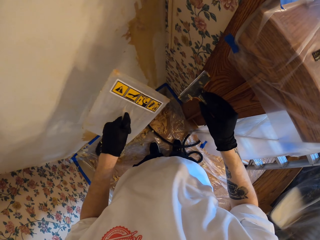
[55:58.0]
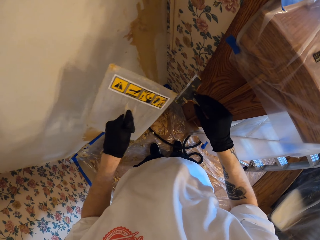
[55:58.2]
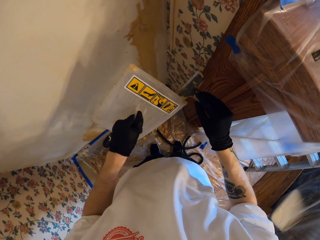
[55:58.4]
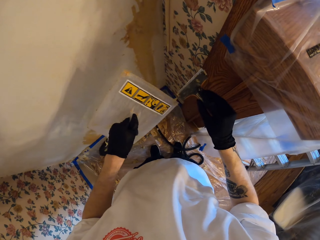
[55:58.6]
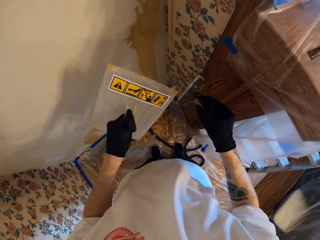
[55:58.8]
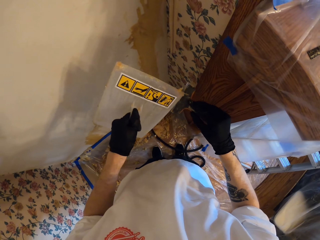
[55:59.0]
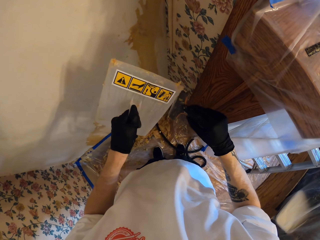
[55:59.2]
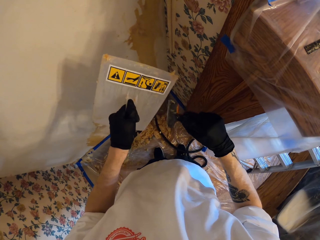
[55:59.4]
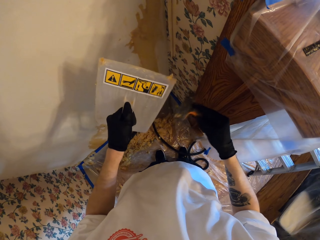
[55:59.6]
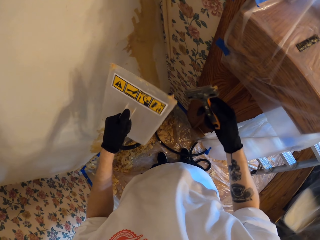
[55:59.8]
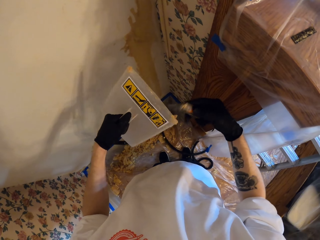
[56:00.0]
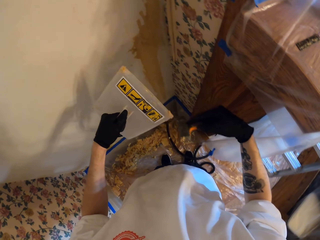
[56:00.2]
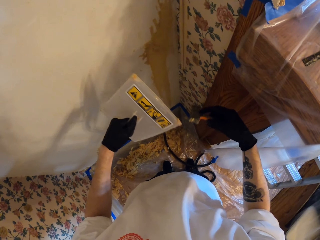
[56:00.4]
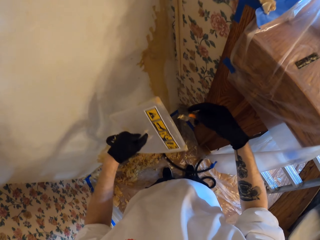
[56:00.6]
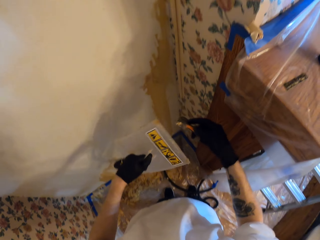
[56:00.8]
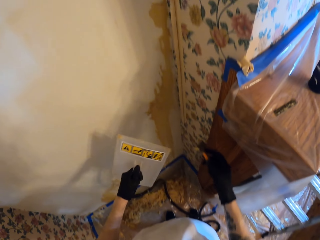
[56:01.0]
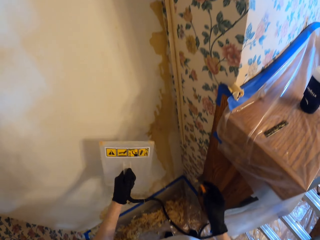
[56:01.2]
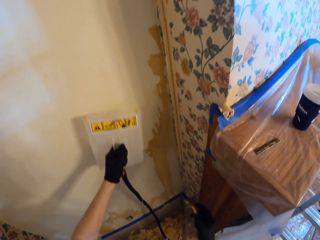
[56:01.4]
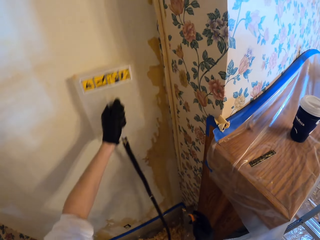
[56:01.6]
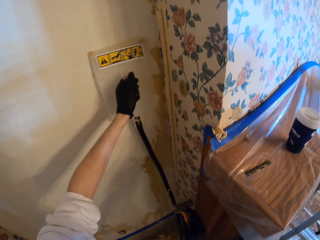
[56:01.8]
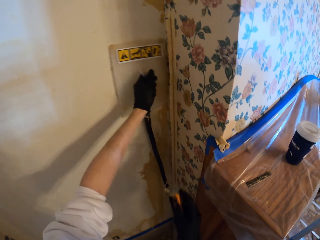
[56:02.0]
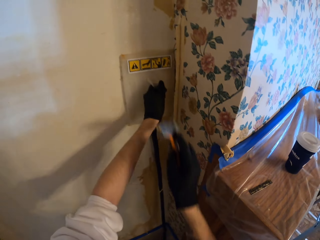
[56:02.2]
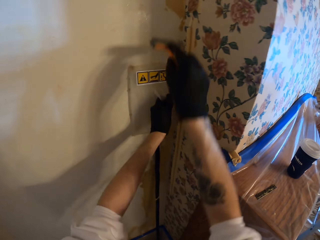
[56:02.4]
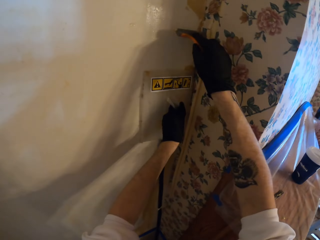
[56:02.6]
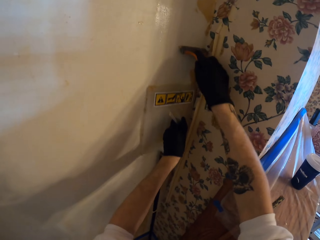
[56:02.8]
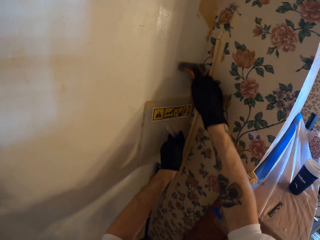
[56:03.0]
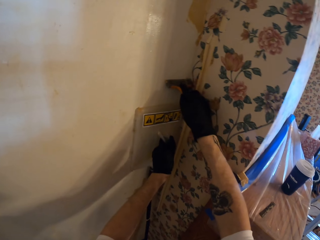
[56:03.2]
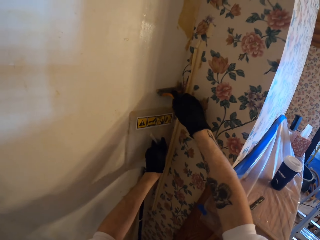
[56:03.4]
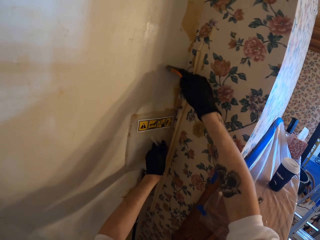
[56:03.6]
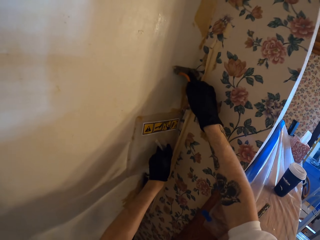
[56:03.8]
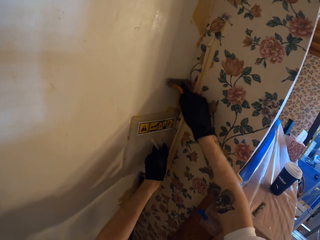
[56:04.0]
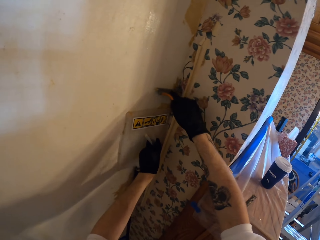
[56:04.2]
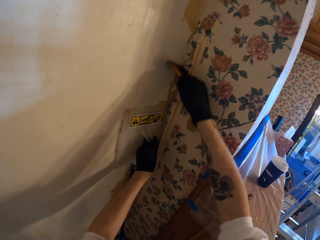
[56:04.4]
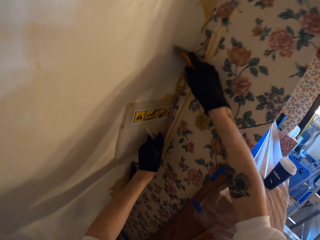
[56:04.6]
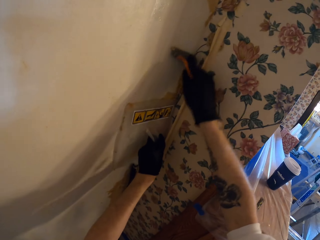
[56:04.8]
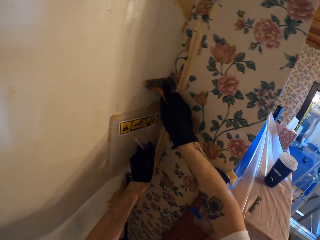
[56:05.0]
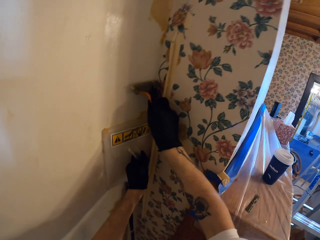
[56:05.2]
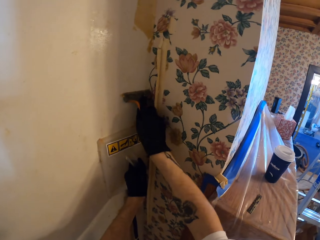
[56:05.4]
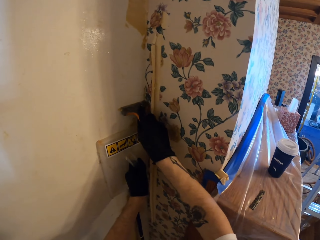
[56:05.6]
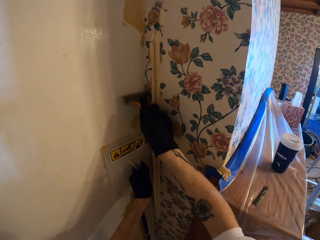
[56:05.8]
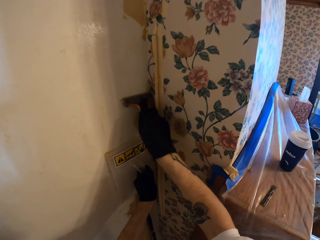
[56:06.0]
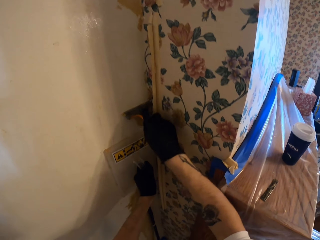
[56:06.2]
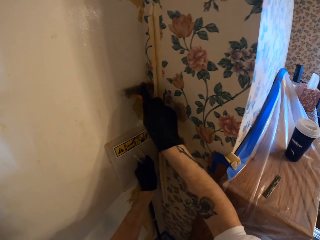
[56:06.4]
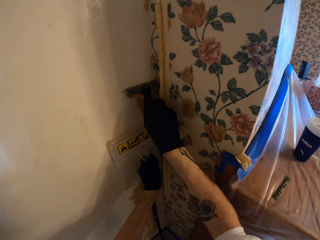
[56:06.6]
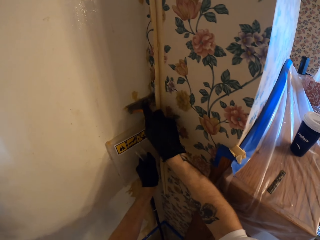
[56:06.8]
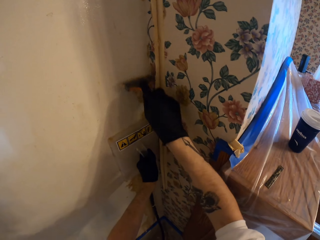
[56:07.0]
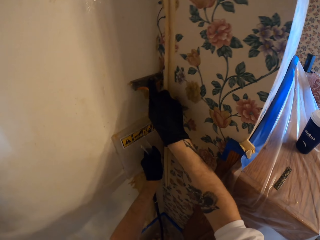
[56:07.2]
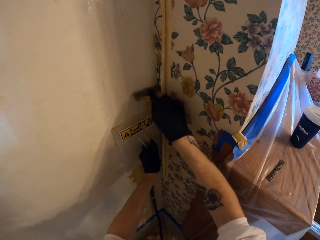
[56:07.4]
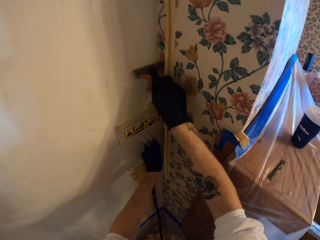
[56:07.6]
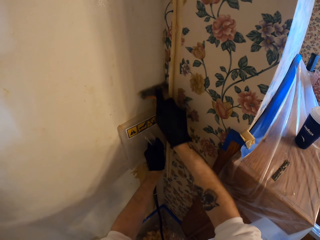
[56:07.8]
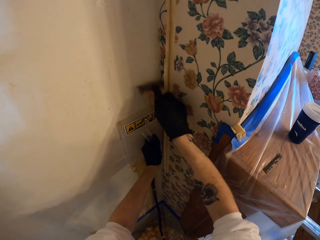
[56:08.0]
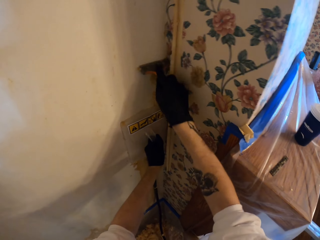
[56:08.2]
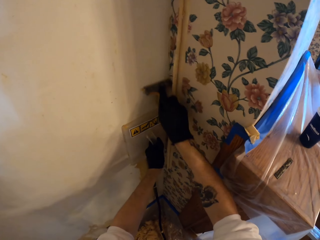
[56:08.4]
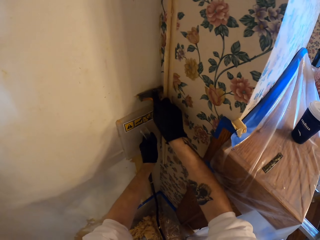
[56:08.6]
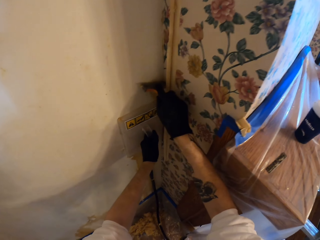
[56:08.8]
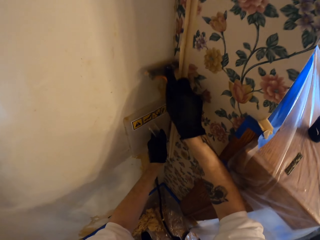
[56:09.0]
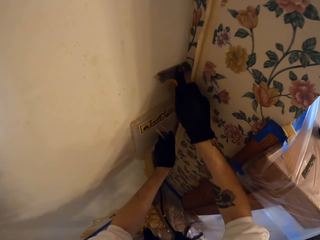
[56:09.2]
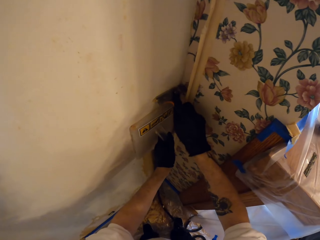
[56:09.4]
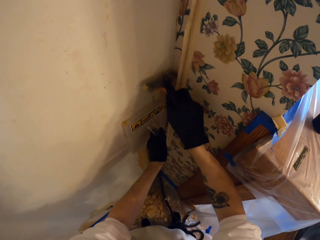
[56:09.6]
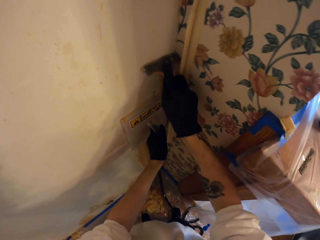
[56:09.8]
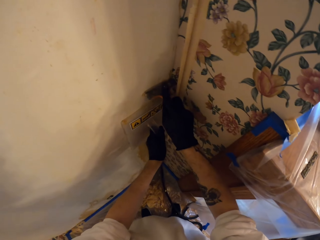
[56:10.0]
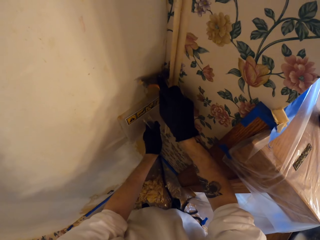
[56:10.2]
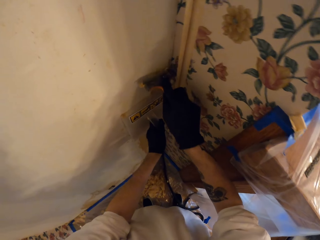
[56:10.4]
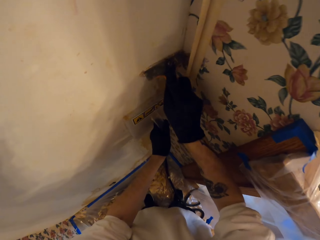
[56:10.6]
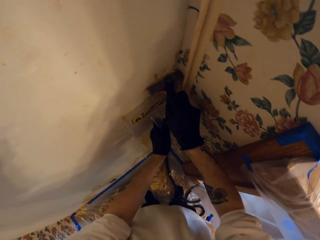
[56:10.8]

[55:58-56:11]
The camera wearer wipes paint on the trowel with the scraper. They raise the trowel to the wall. They hold the trowel on the wall. They place the wallpaper steamer on the wall. They raise the scraper to the wall. They scrape paint on the wall with the scraper. They adjust the trowel on the wall. They remove the paper with the wall scraper. They scrape paint on the wall with the scraper. They adjust the trowel on the wall. They scrape paint on the wall with the scraper.

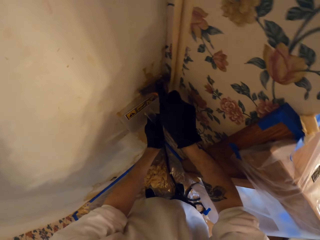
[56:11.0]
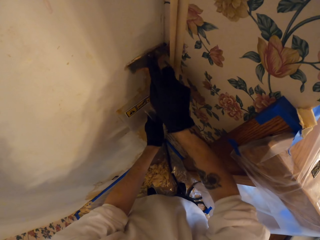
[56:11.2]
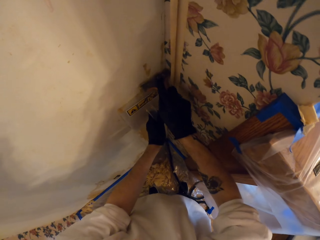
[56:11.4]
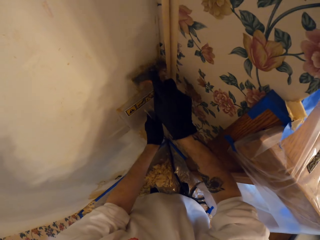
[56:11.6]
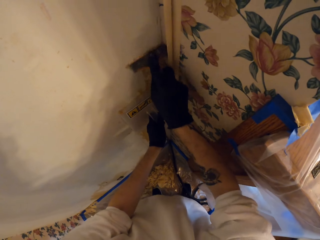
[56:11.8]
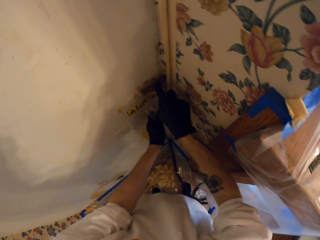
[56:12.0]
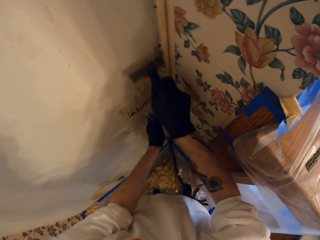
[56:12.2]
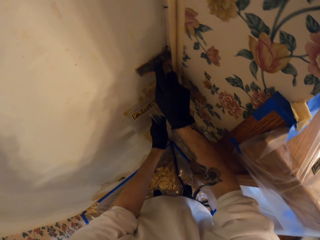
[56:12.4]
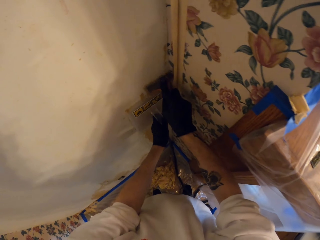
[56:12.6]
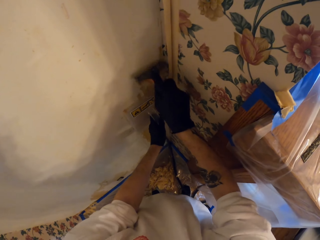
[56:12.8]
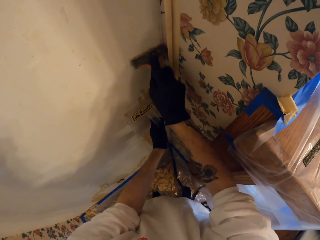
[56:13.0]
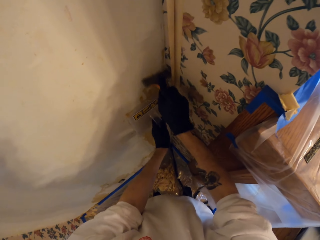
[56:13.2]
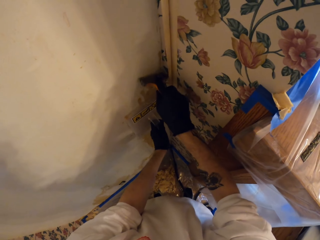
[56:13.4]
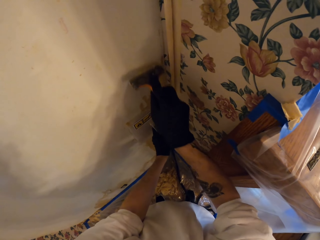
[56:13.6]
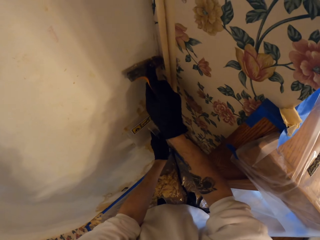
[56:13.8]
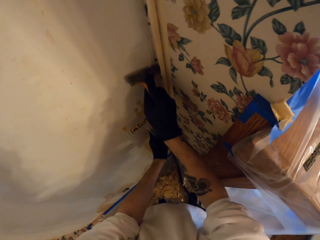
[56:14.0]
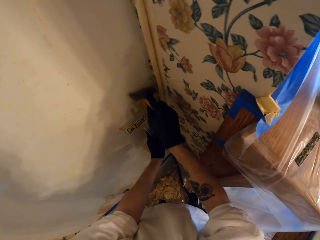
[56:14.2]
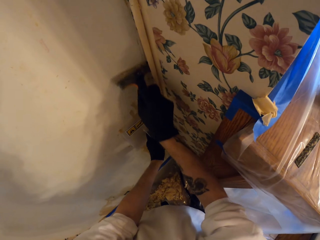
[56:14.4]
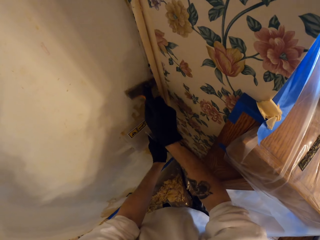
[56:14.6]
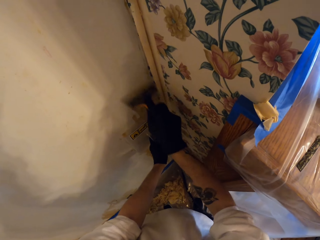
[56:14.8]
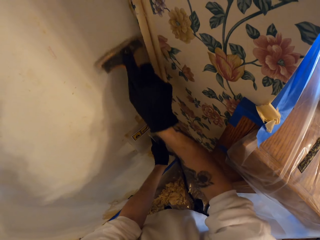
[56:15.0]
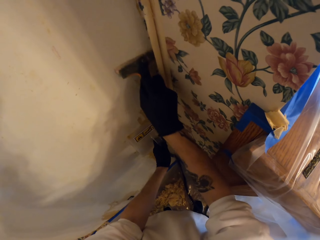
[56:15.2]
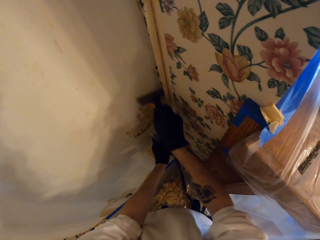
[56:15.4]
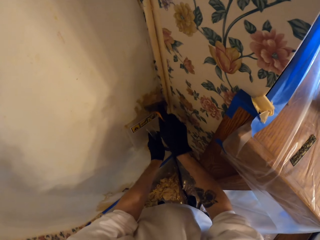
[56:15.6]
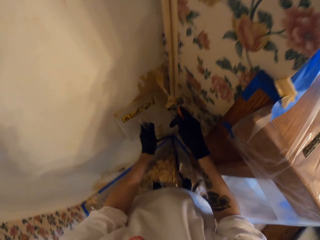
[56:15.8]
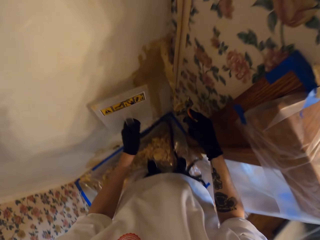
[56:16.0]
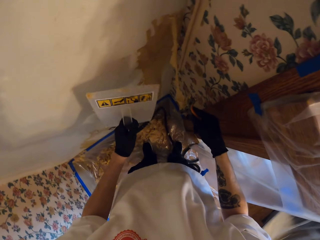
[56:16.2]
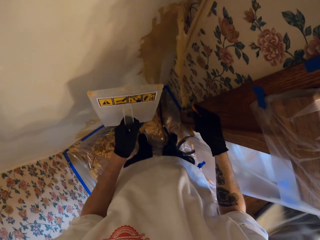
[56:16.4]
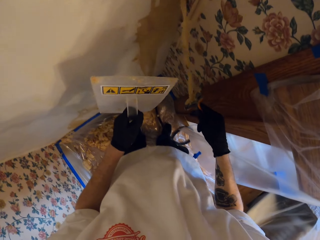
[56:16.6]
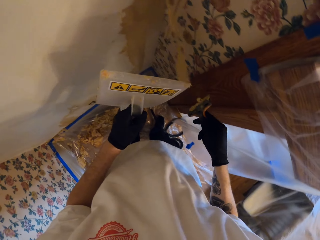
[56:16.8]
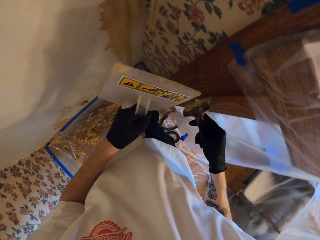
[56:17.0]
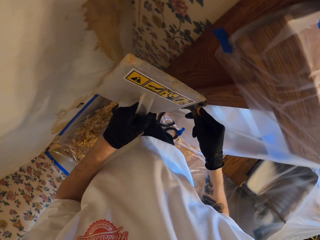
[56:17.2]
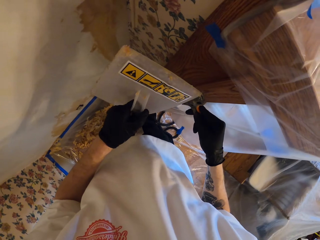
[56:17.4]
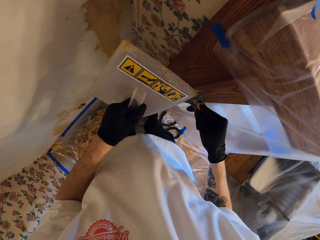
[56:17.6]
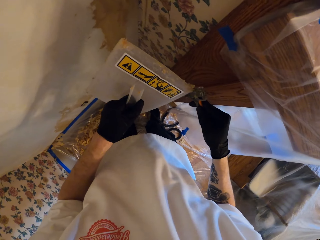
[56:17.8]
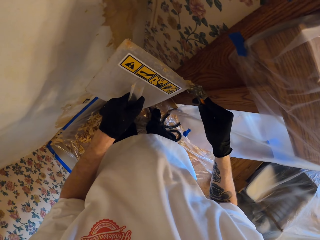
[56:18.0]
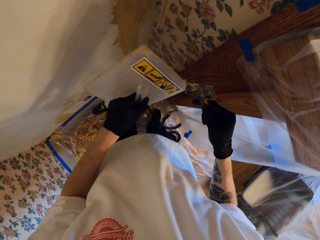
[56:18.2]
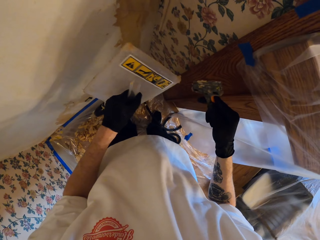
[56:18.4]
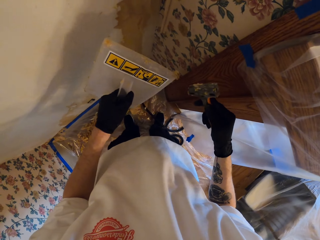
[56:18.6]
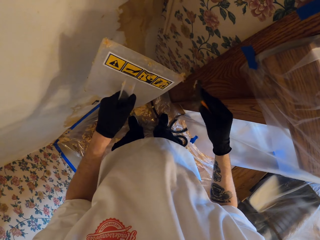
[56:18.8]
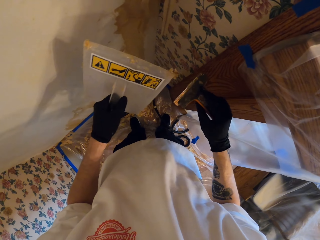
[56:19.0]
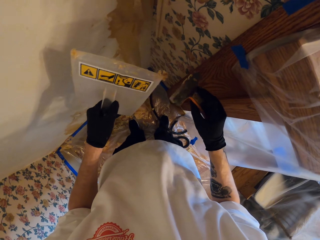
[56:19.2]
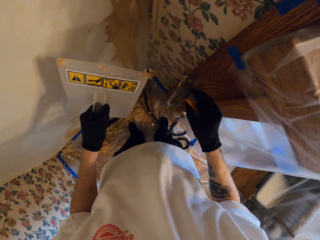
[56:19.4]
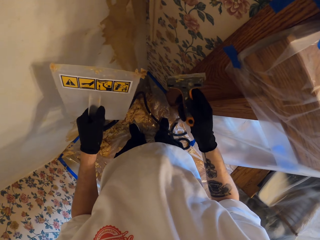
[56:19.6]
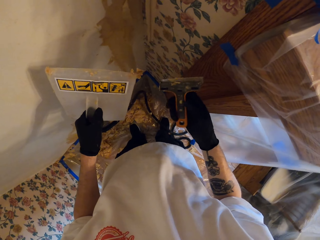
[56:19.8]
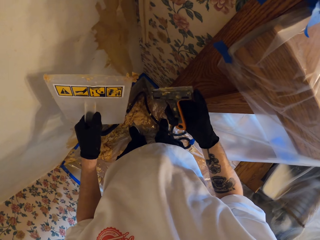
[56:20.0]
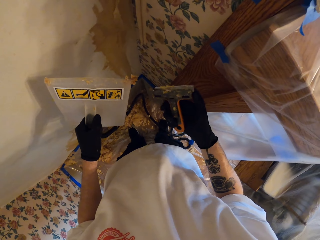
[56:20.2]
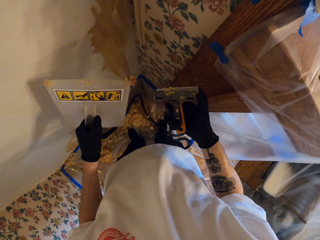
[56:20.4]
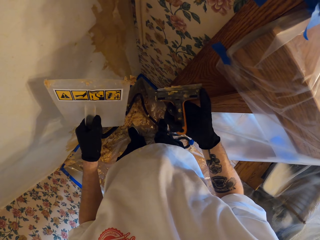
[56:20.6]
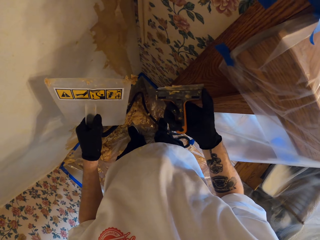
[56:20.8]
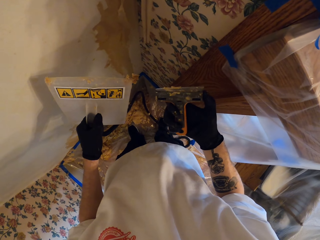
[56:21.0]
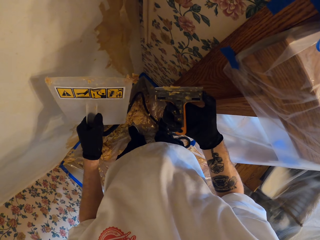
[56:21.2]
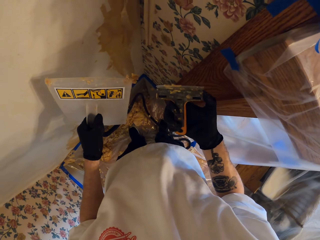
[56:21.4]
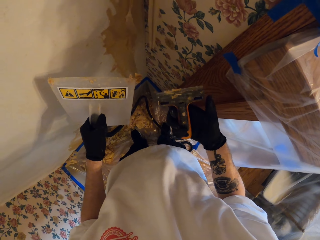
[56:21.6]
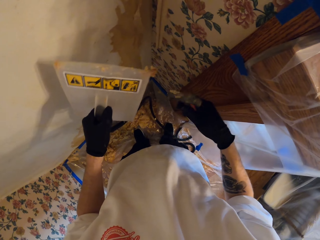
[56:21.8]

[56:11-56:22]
The camera wearer removes the trowel from the wall. They remove the scraper from the wall. They wipe paint on the scraper with the trowel. They remove the paper from the wall scraper using the wallpaper steamer. They turn the scraper. They look on the scraper. They turn the scraper. They look on the scraper. They touch the scraper blade. They look on the scraper.
